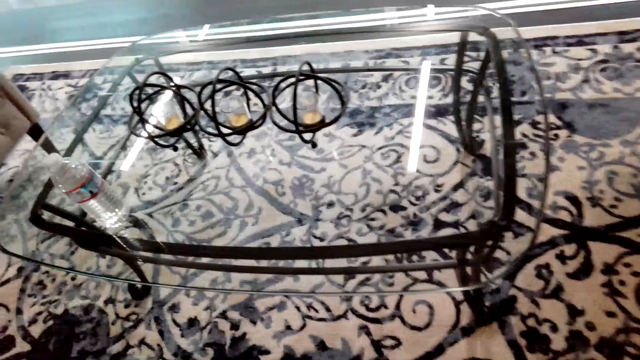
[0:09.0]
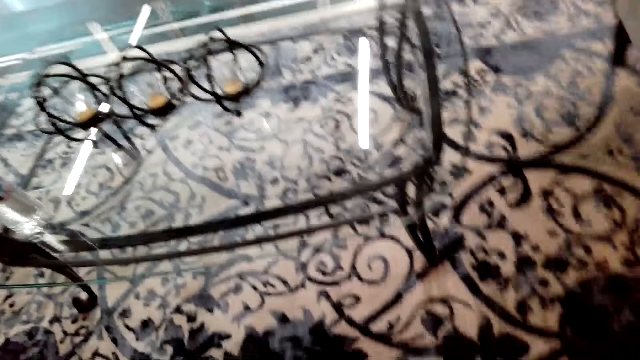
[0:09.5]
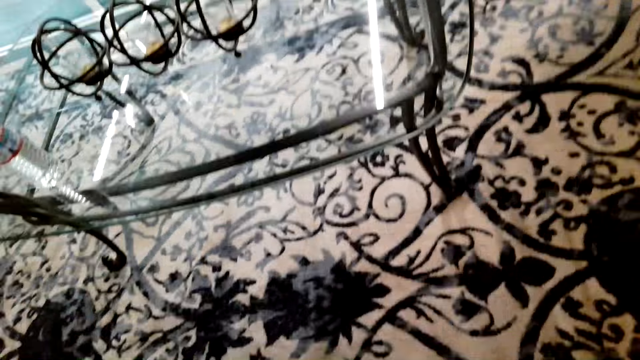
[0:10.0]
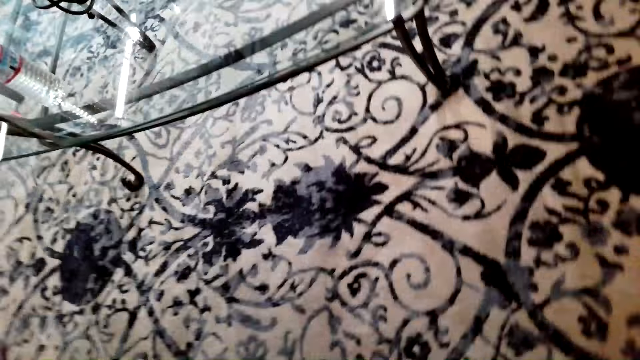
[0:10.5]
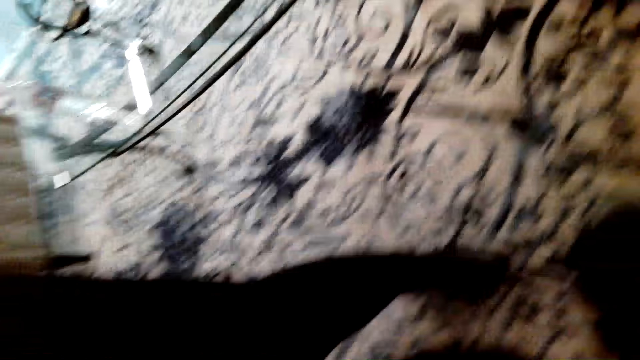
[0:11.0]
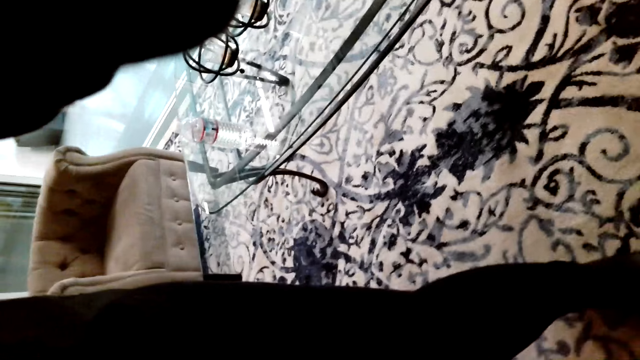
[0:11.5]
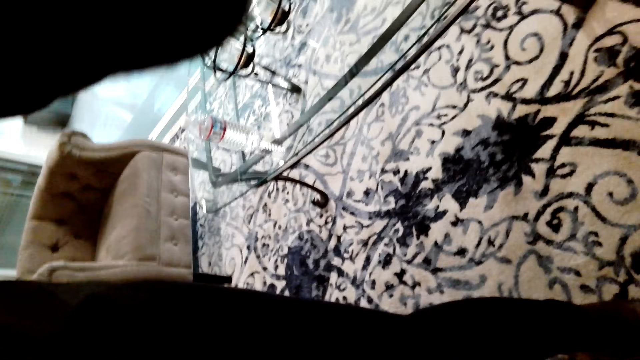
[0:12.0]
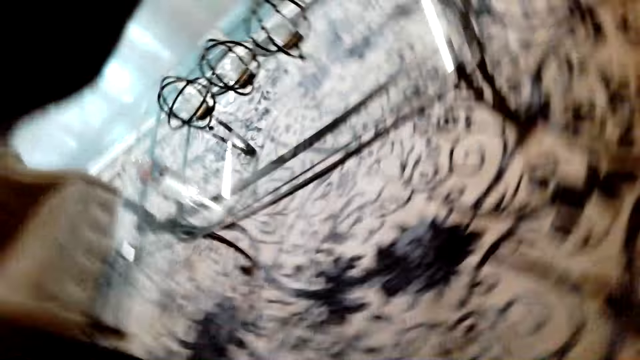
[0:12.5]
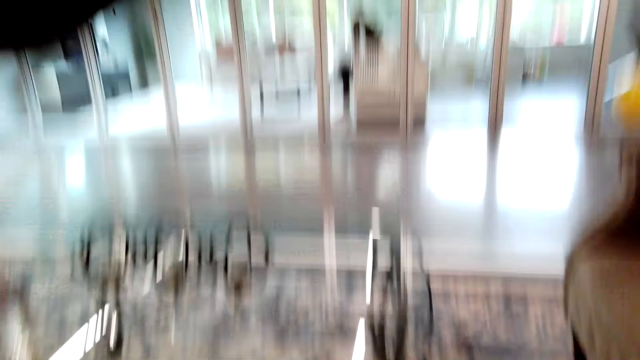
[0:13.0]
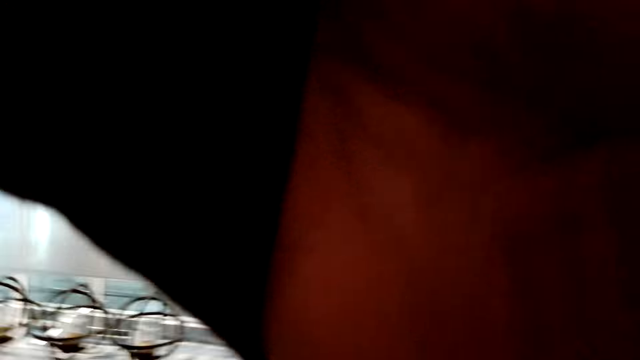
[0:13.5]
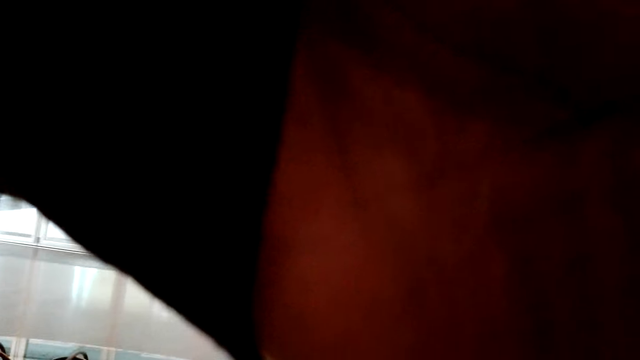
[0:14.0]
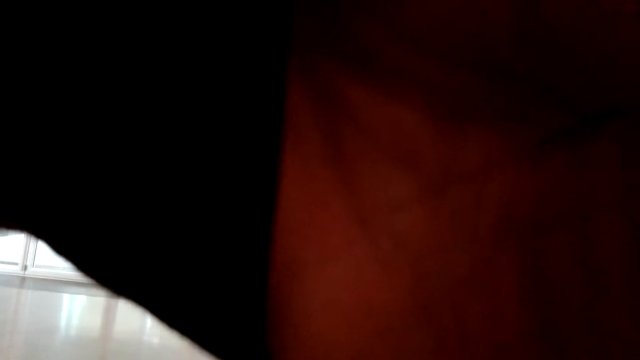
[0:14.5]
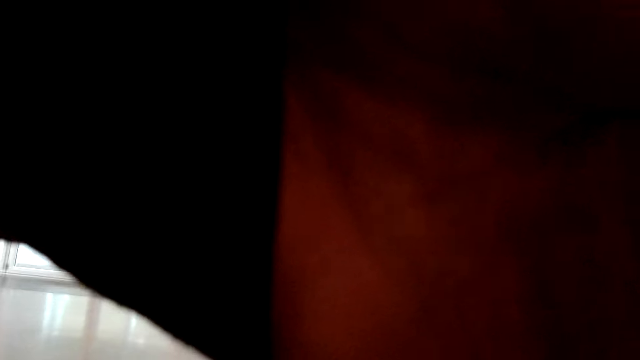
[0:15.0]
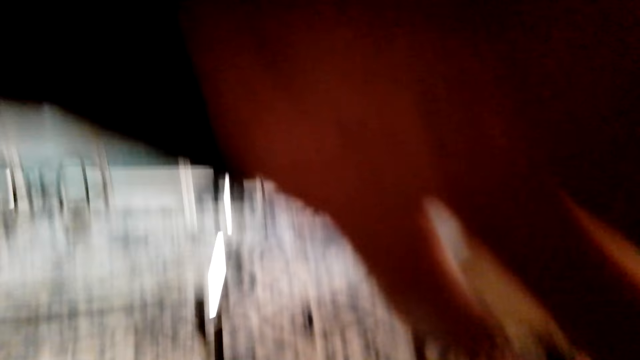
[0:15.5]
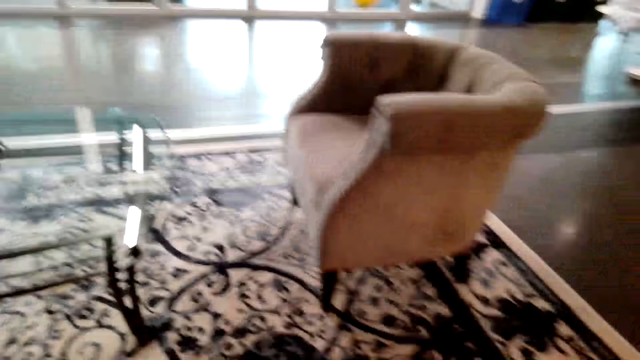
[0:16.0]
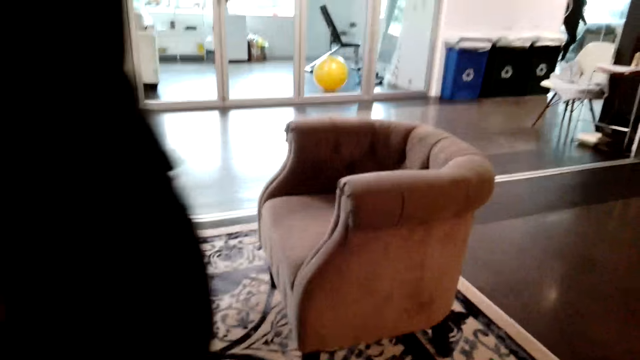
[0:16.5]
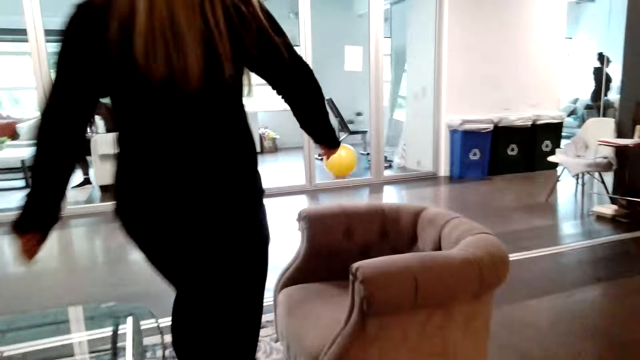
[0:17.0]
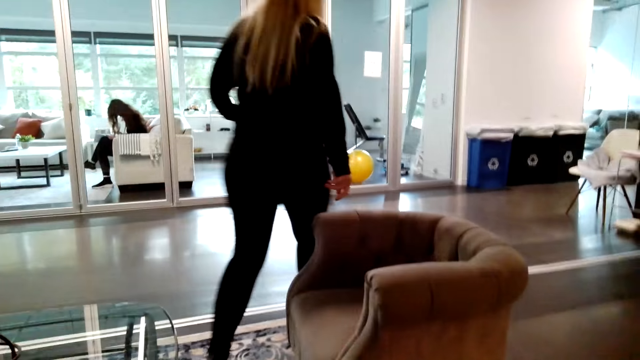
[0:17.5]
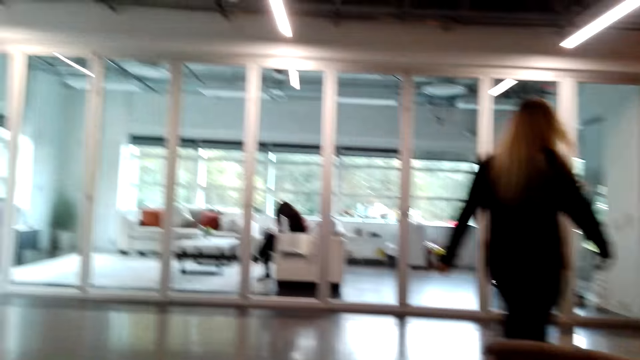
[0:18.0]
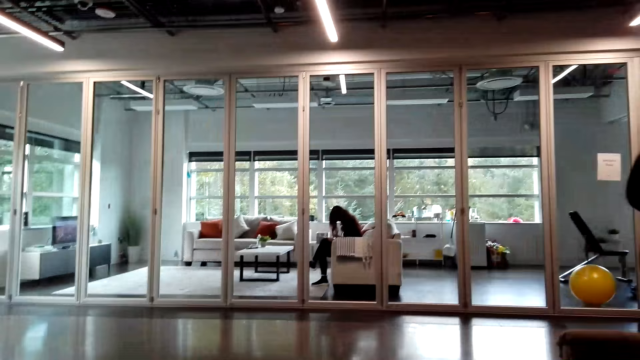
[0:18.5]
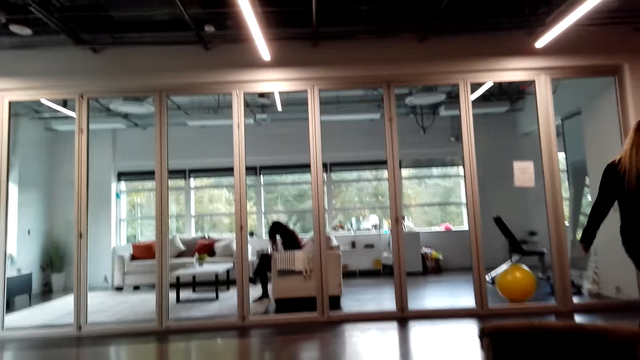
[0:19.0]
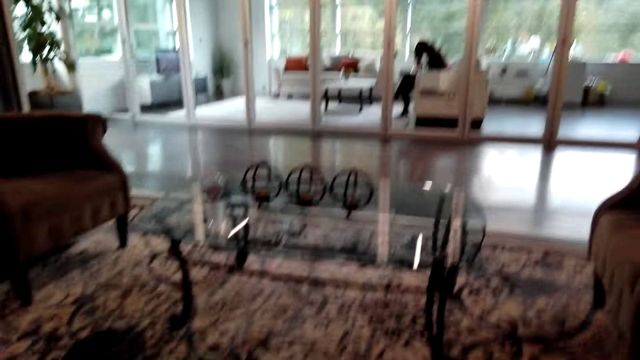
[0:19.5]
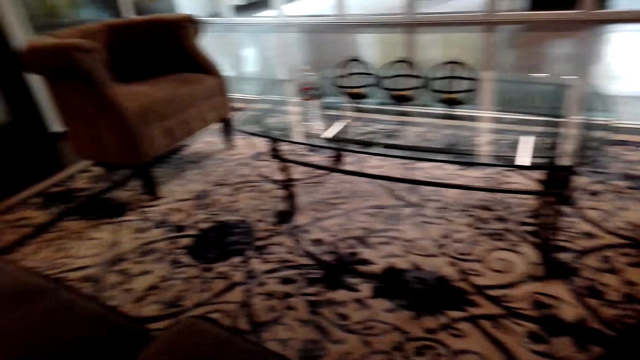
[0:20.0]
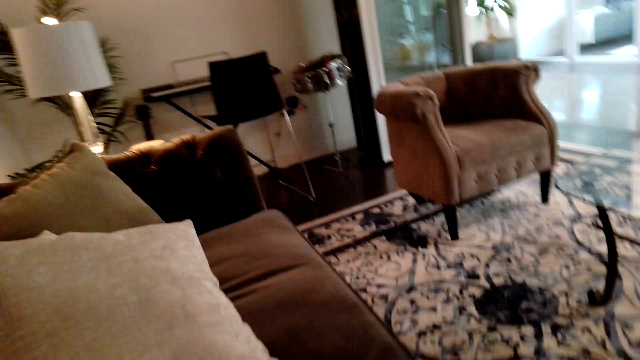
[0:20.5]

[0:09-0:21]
The camera wearer turns around. A woman touches the camera wearer's camera. The woman walks away.

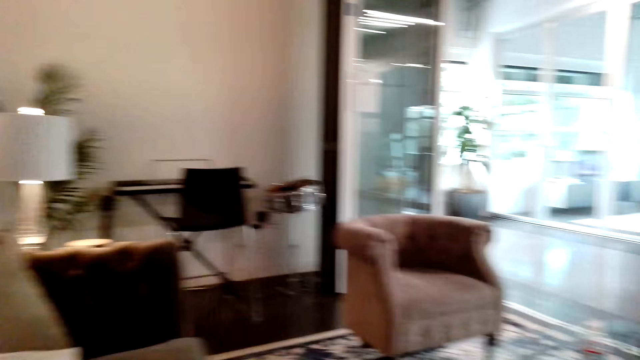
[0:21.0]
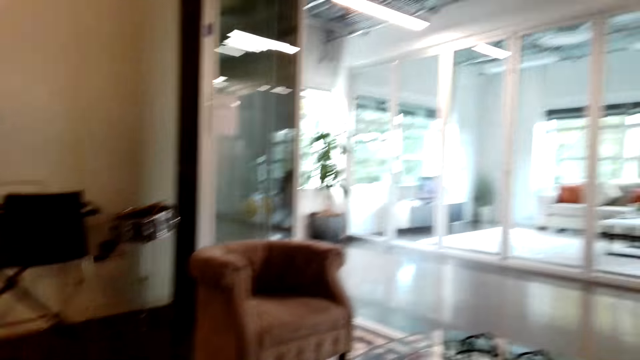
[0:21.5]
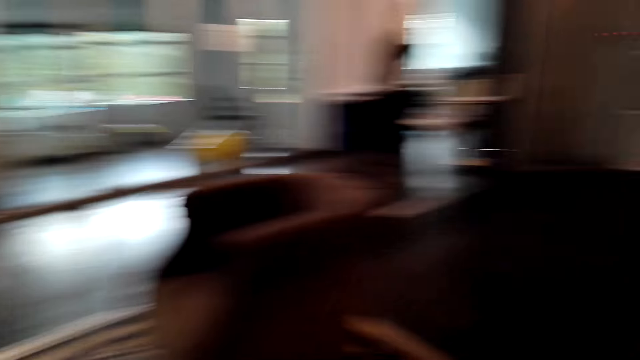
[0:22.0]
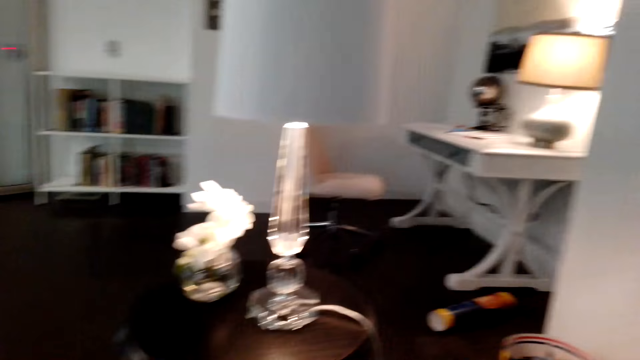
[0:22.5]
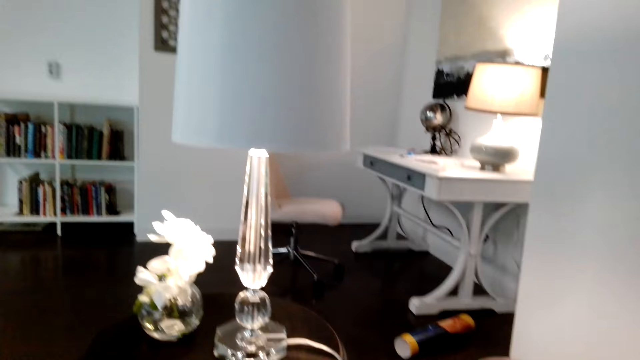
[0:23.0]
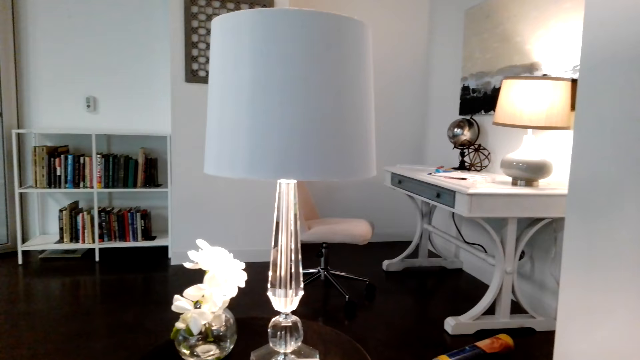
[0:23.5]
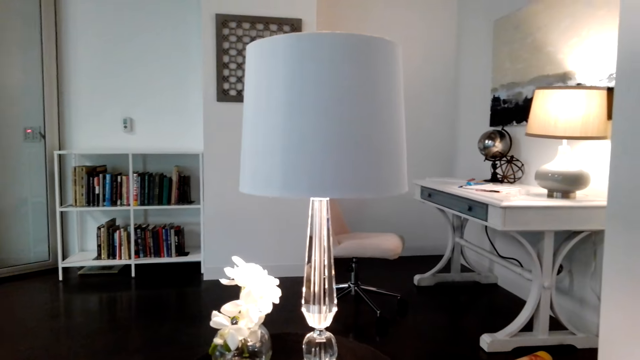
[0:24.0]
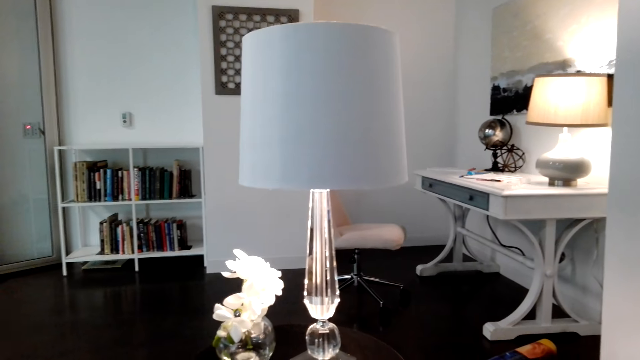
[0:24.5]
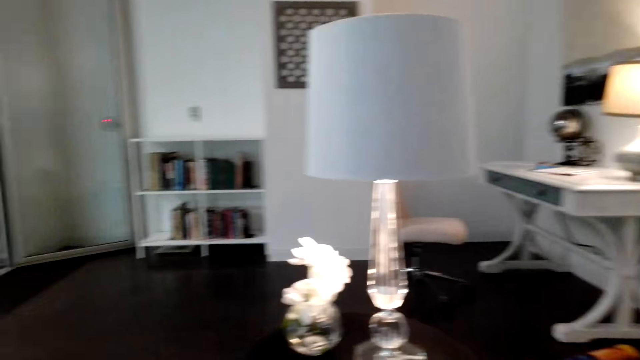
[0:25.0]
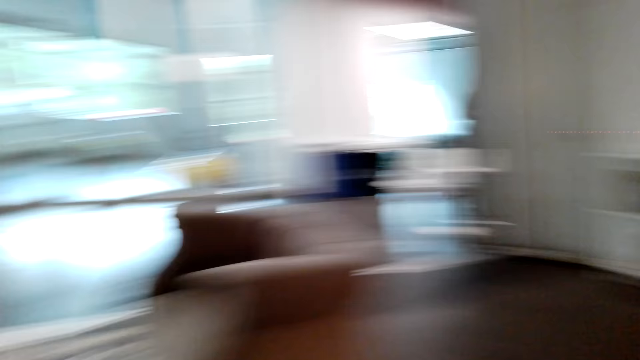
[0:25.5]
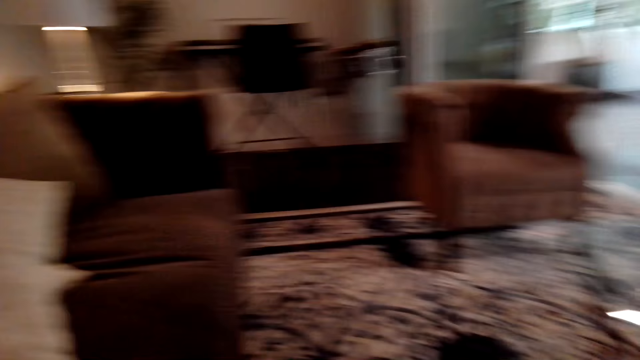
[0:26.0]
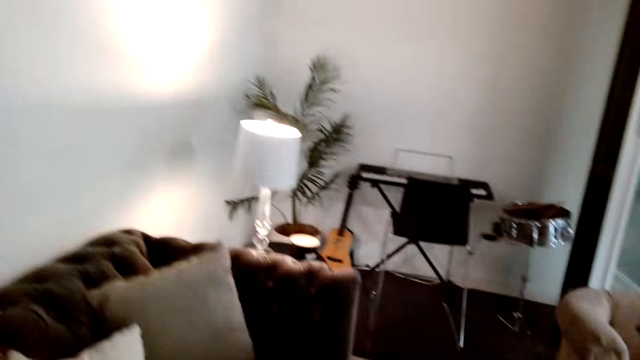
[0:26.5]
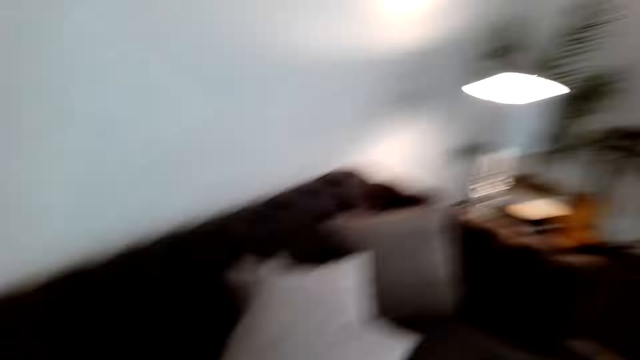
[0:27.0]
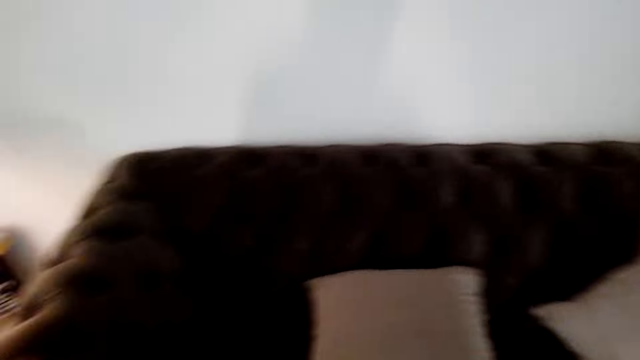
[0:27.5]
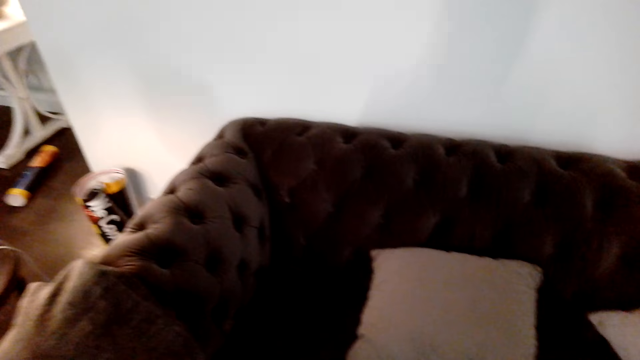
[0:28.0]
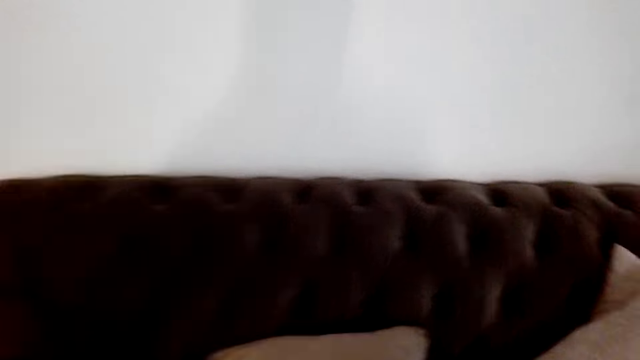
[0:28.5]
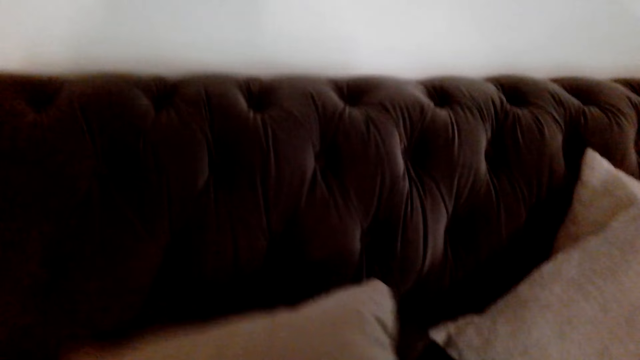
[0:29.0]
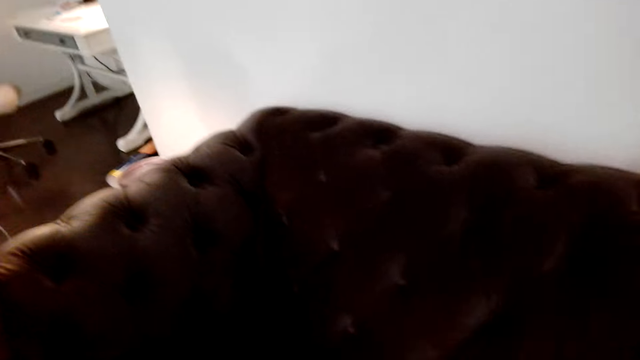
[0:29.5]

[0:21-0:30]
The camera wearer looks around on the chair.
